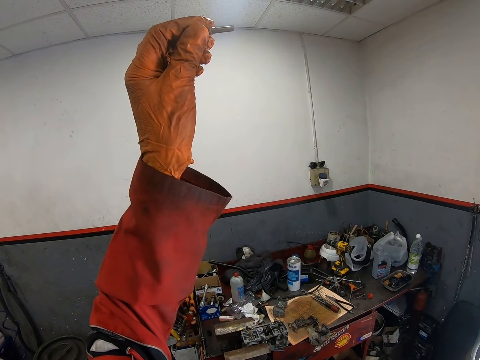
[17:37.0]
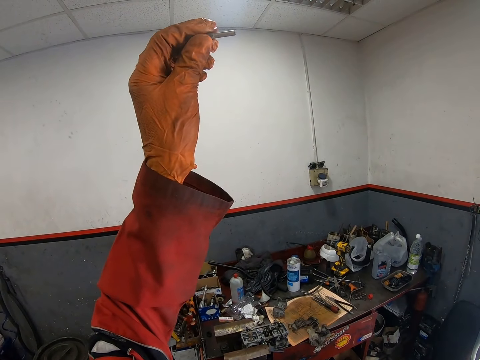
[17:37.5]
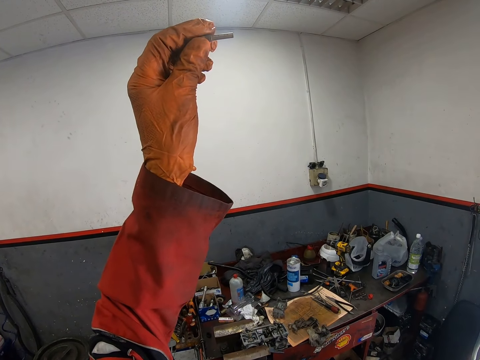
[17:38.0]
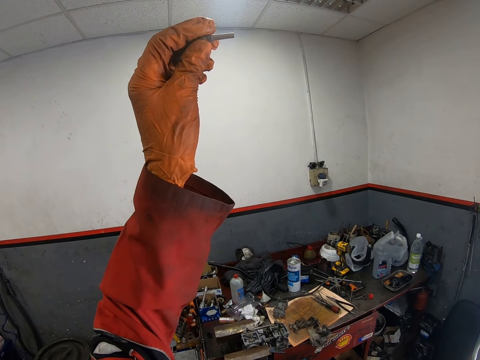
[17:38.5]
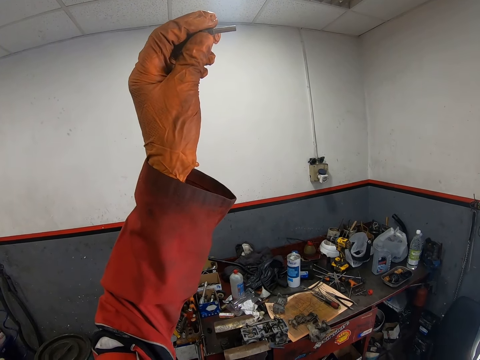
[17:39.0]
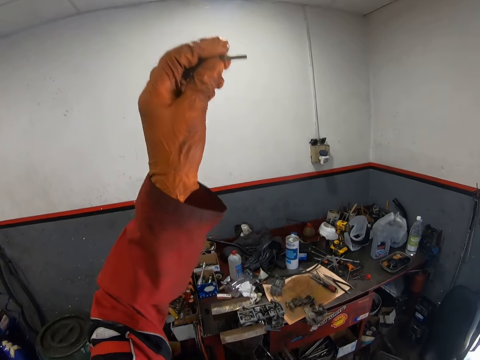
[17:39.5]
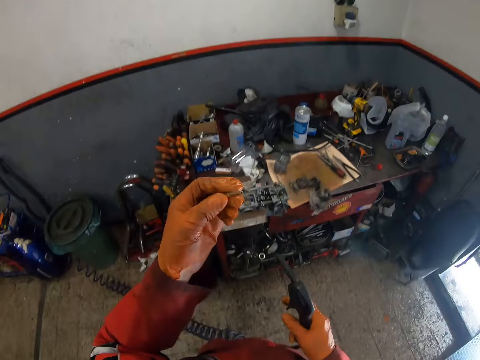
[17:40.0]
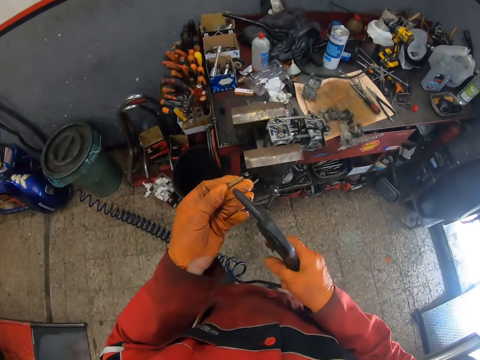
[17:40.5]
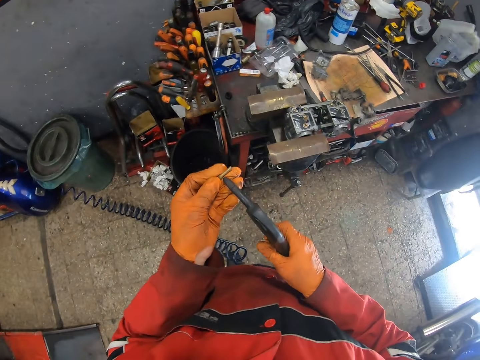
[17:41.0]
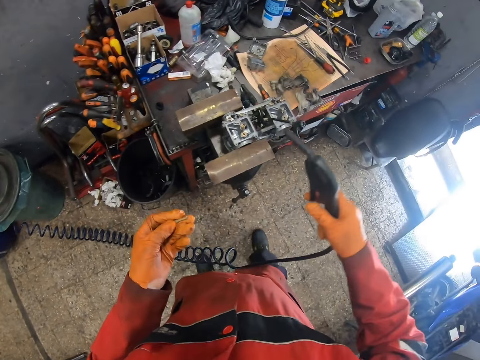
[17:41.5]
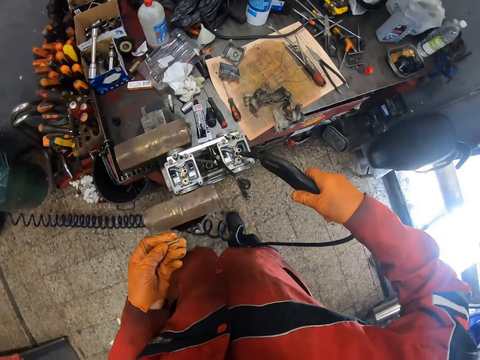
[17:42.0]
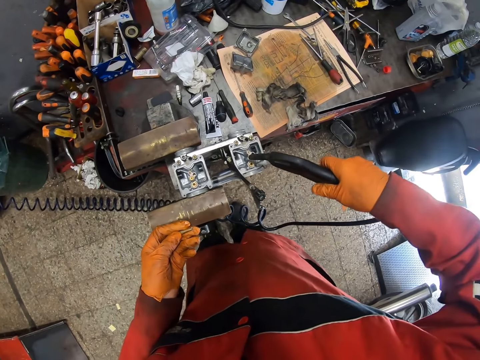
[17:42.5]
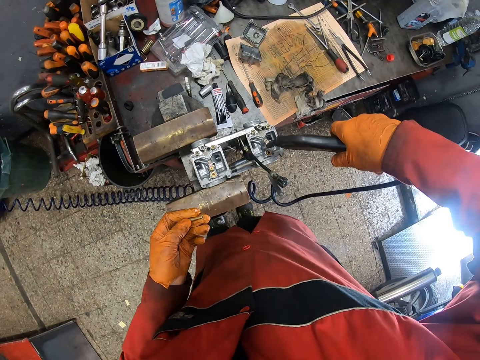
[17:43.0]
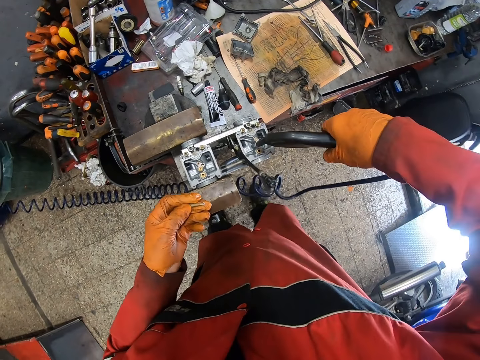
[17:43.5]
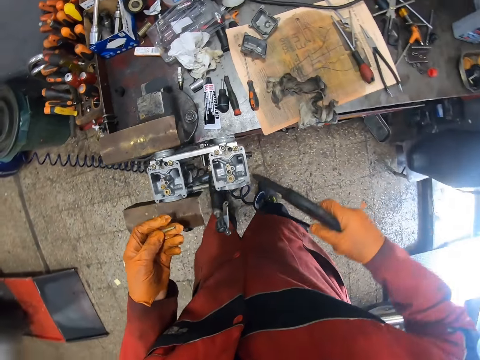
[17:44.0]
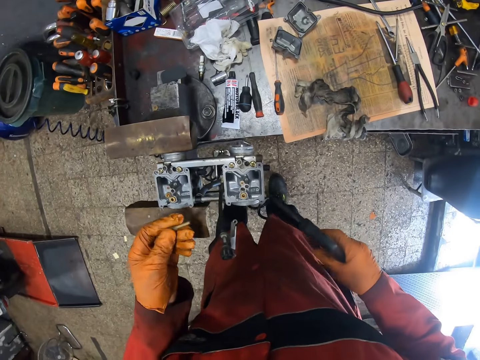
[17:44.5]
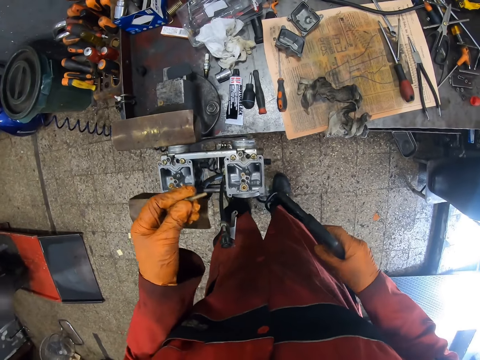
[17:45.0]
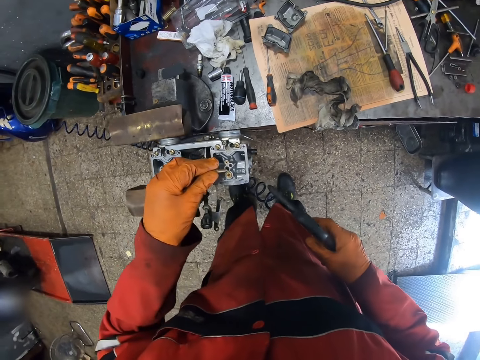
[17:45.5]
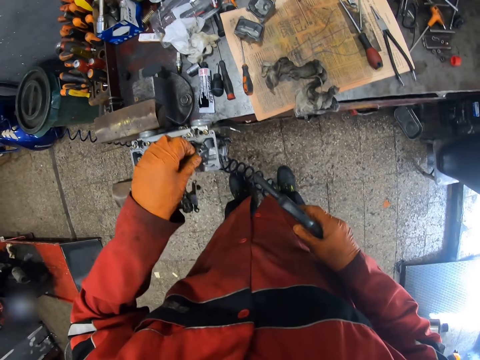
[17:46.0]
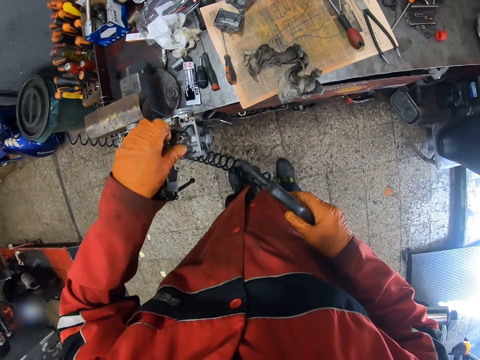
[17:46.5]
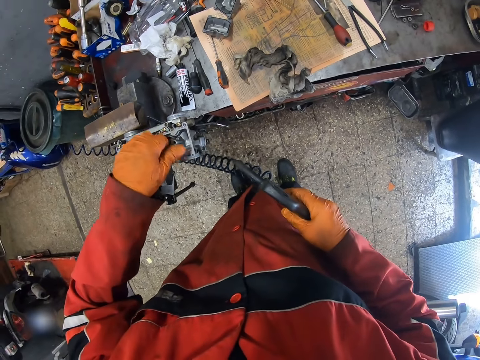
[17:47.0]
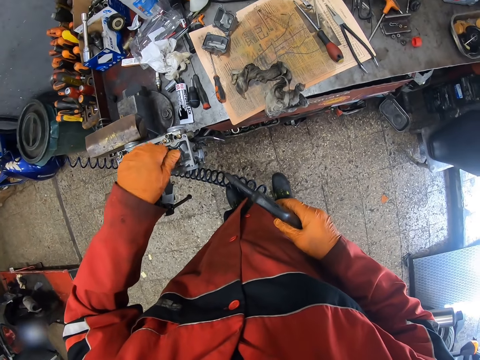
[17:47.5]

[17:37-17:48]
The camera wearer blows the screw with the air blow gun in his gloved right hand. He cleans something by the pump. He blows the carburetor with the air blow gun in his gloved right hand. He tightens the screw on the carburetor with his gloved left hand. He puts the bolt in something.

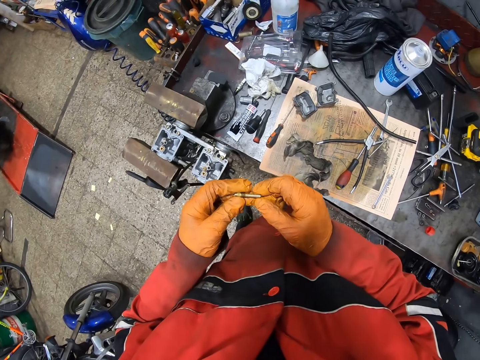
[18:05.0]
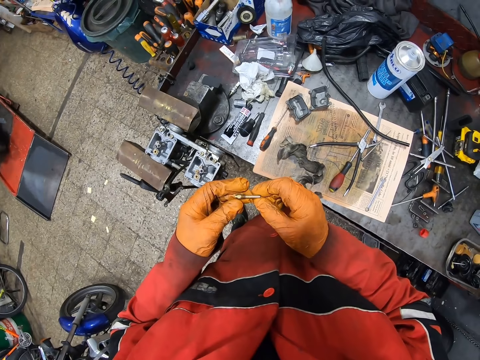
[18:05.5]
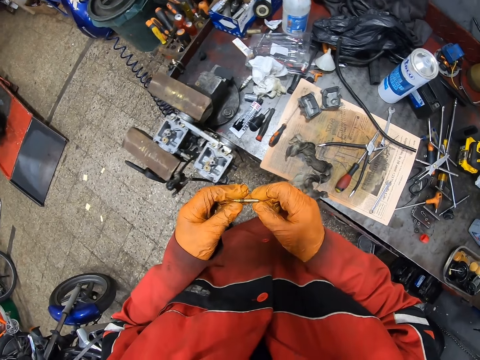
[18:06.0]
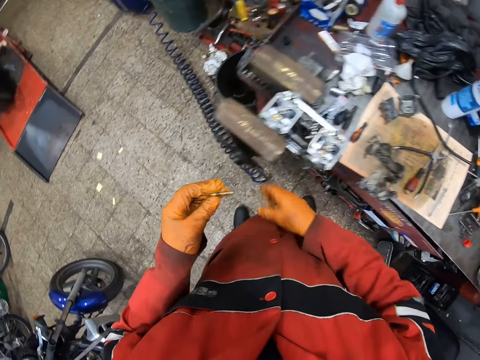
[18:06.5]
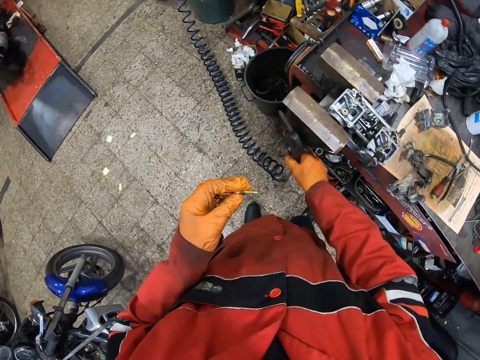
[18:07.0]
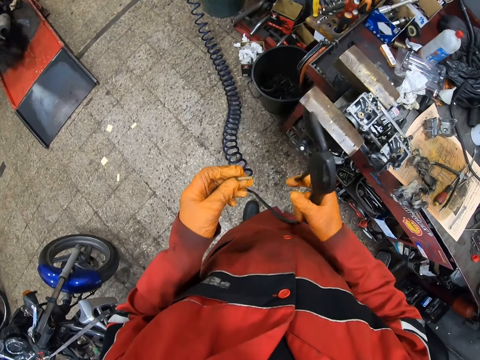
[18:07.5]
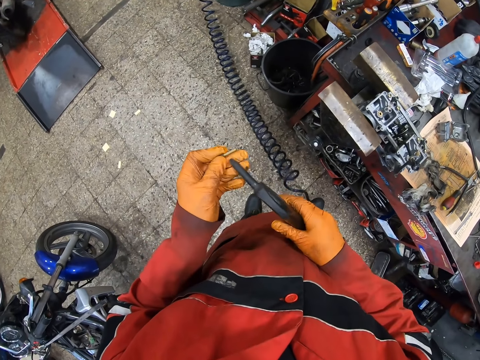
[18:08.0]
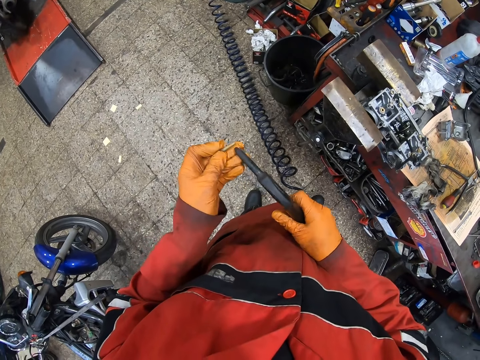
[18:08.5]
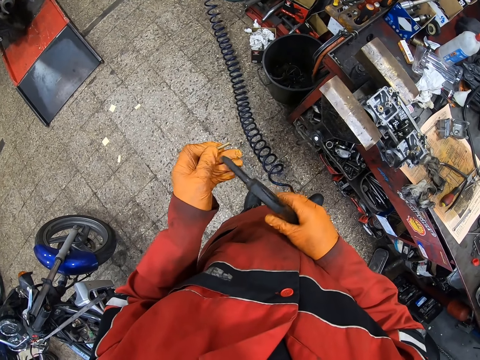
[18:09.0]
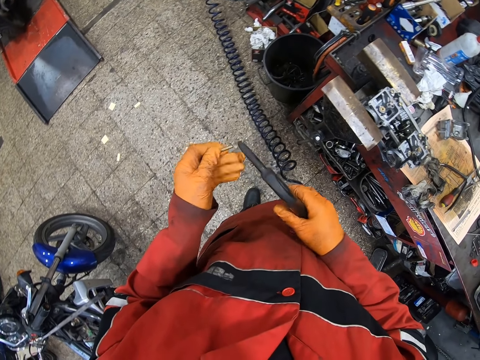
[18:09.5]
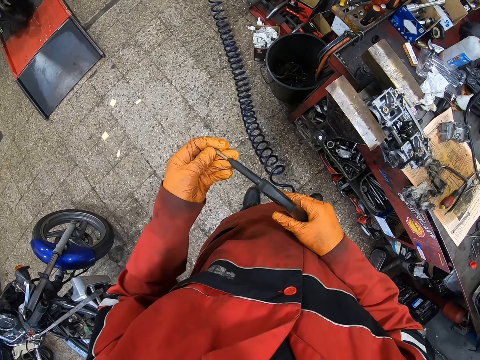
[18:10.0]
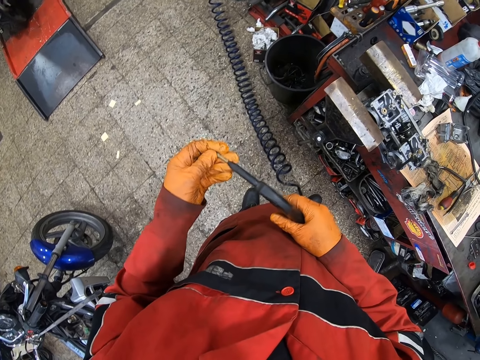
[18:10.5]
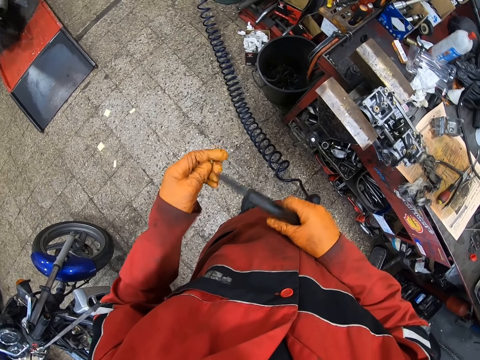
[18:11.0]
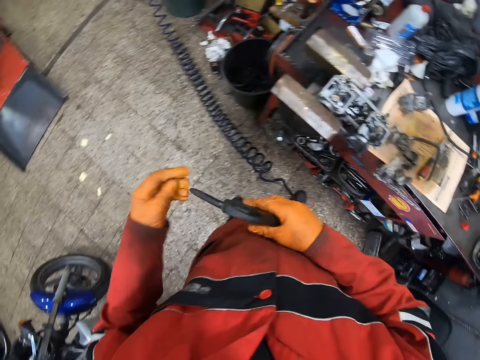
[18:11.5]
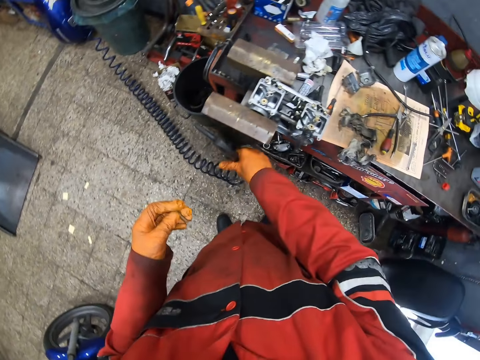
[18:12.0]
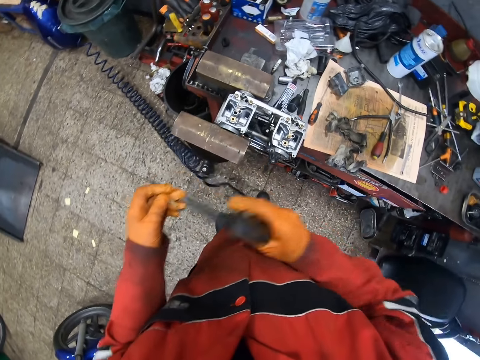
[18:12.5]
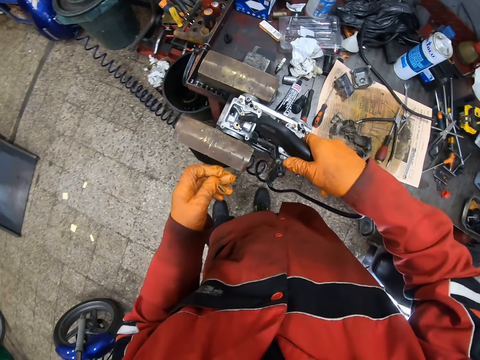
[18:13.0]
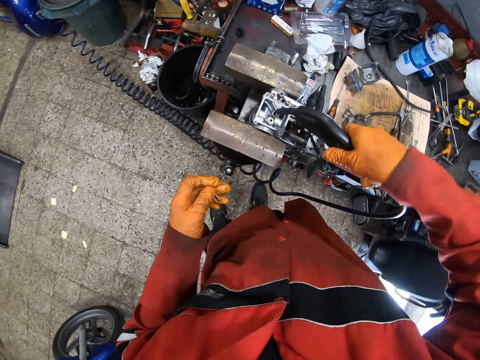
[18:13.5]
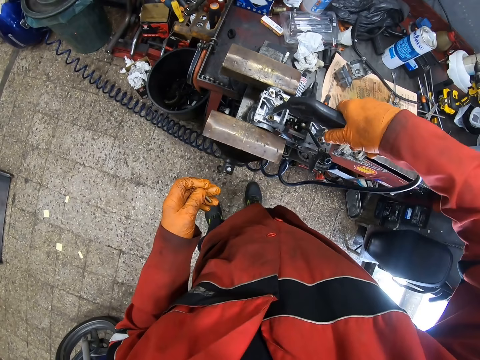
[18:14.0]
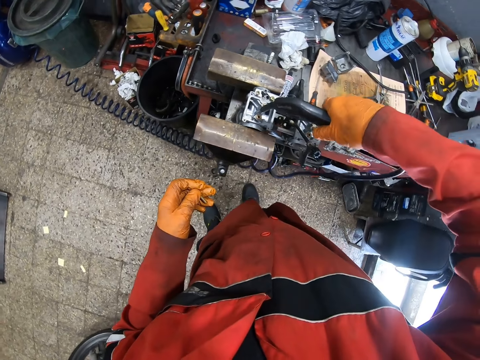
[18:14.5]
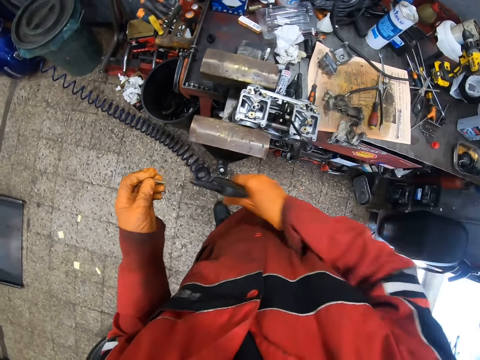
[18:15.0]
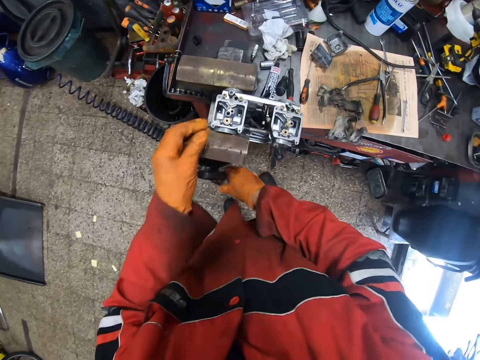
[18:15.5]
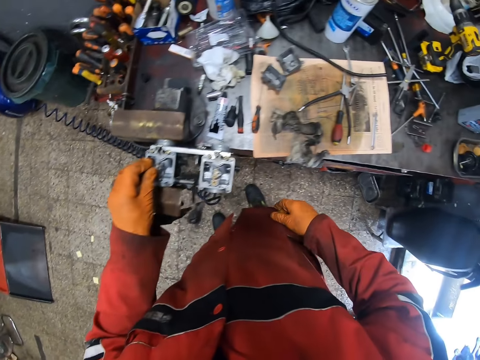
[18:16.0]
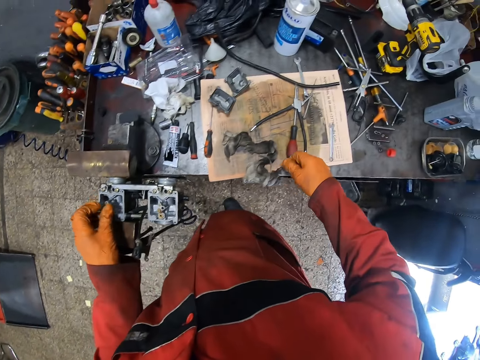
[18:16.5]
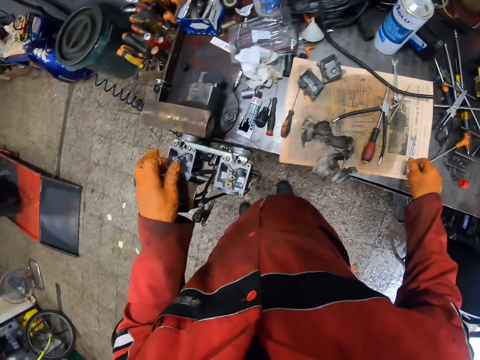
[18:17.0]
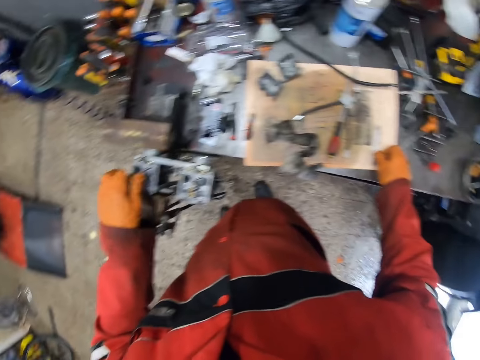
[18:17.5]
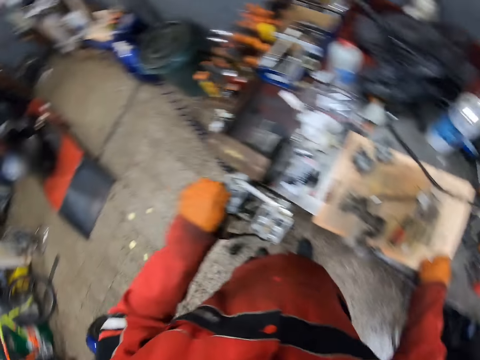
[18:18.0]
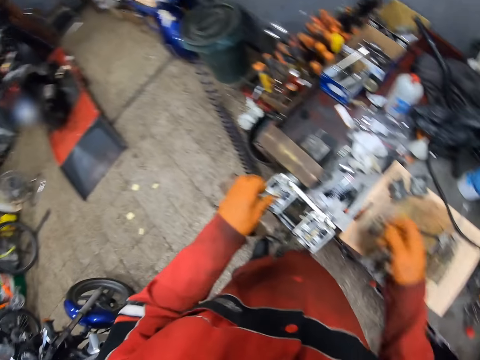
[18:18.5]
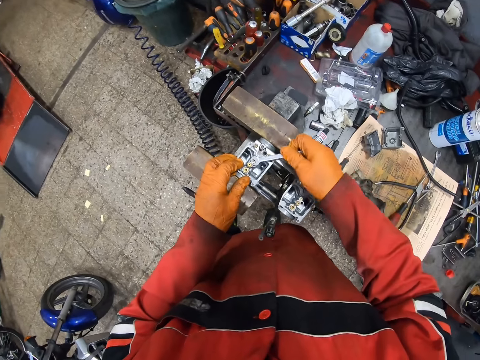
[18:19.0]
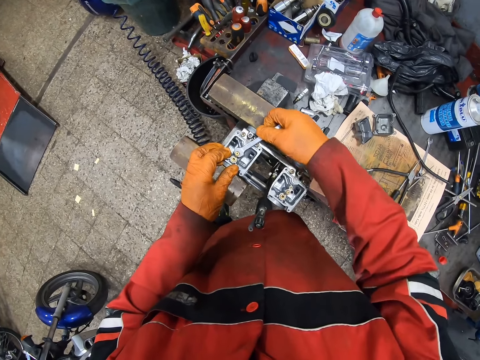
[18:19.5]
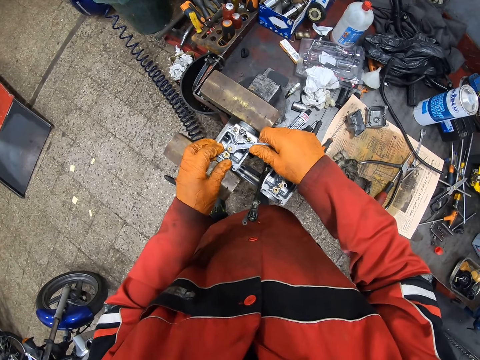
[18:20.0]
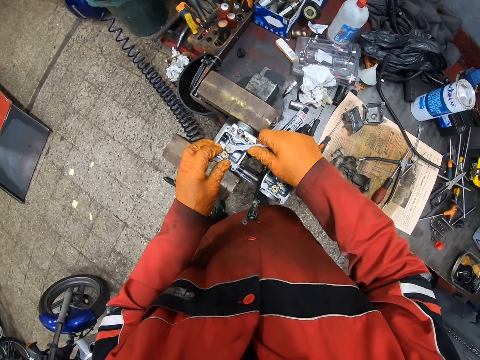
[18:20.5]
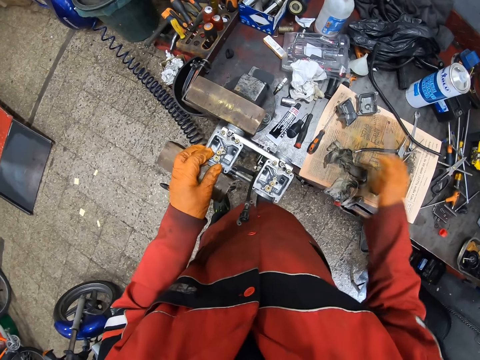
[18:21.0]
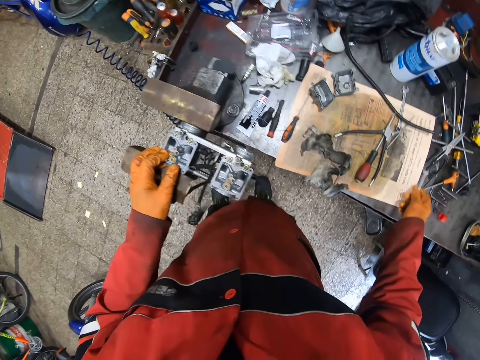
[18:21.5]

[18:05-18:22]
The camera wearer holds the screw with both gloved hands. He picks up the air blow gun on the bench vice with his gloved right hand. He blows the screw with the air blow gun in his gloved right hand. He cleans the bolt. He blows the carburetor with the air blow gun in his gloved right hand. He cleans something. He swings a hand, hangs an air compressor, and swings a hand. He tightens the screw with his gloved left hand. He puts a nut on something. He swings a hand. He picks up an open-ended spanner with his gloved right hand. He swings a hand. He tightens the screw with the spanner in his gloved left hand. He swings a hand. He drops the spanner on the table with his gloved right hand.
